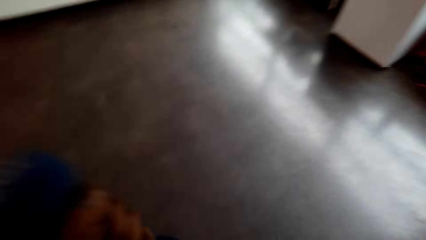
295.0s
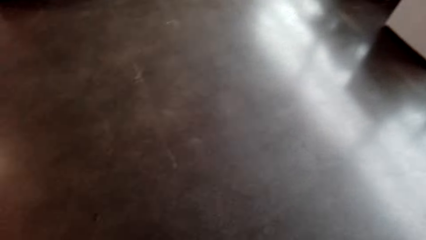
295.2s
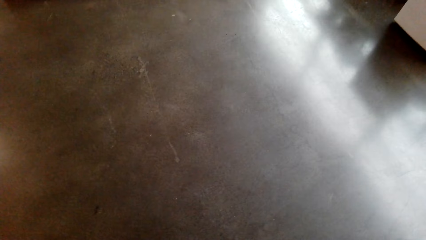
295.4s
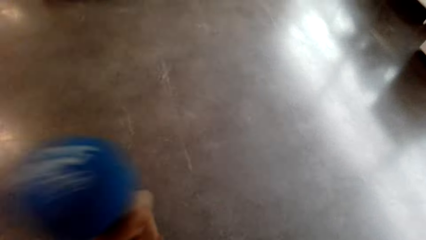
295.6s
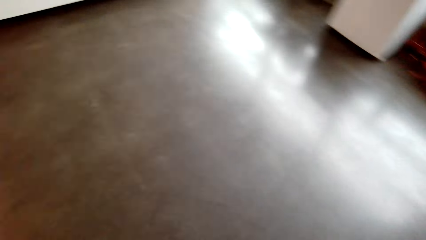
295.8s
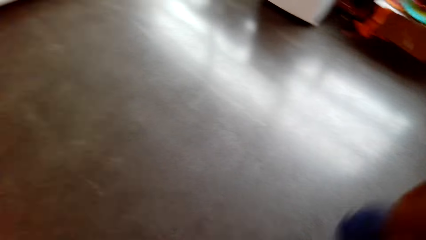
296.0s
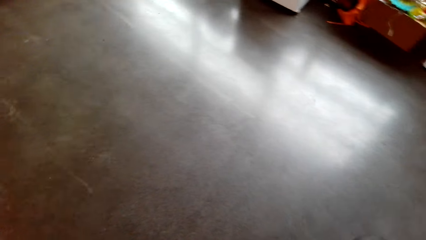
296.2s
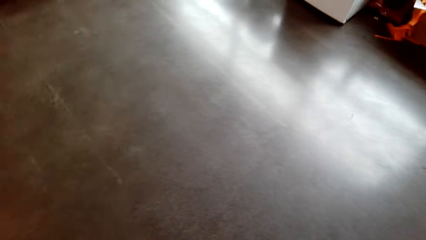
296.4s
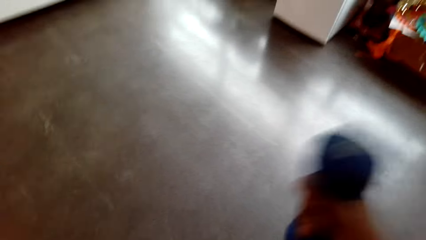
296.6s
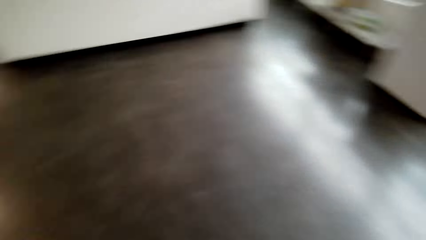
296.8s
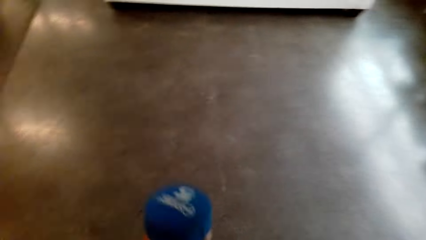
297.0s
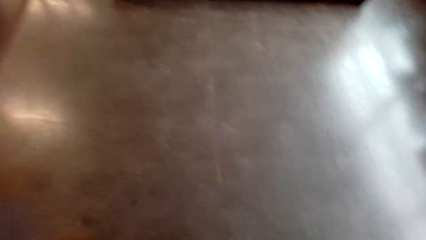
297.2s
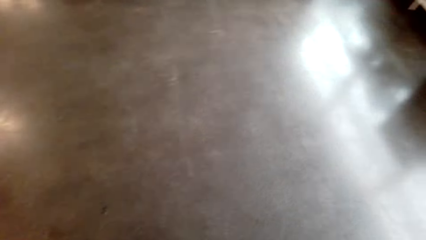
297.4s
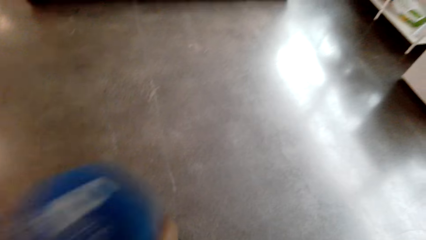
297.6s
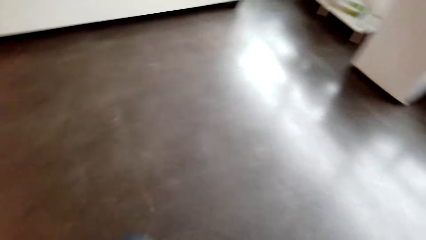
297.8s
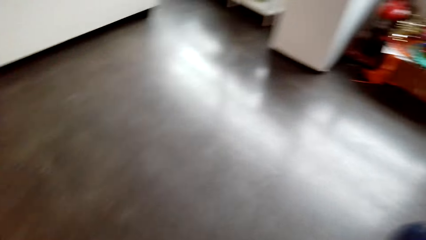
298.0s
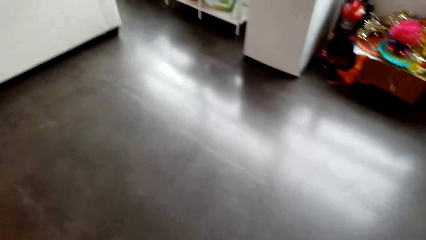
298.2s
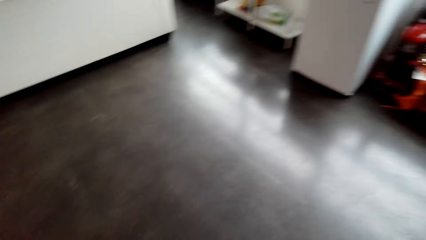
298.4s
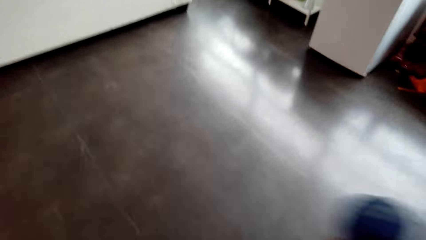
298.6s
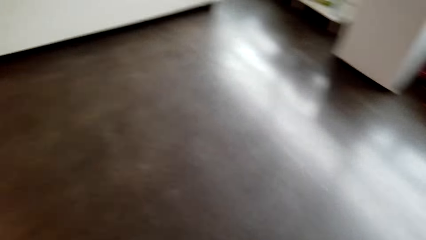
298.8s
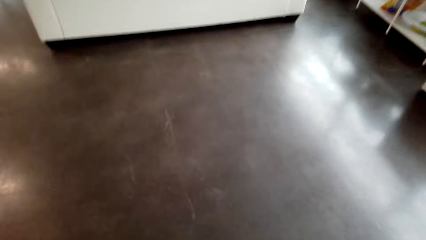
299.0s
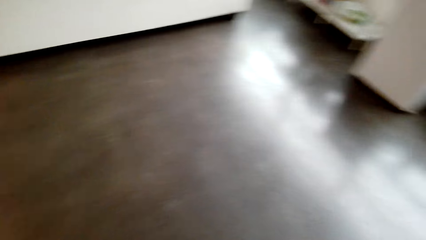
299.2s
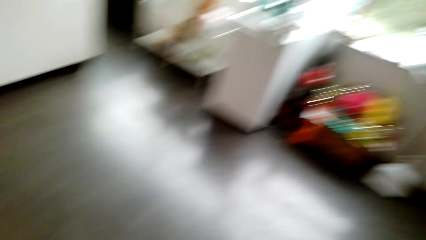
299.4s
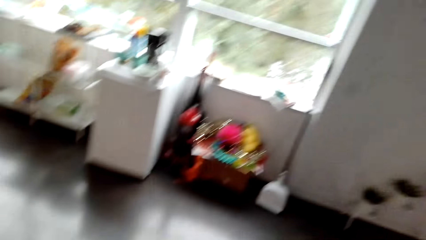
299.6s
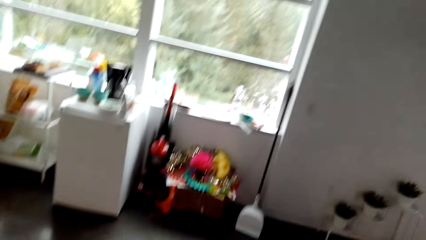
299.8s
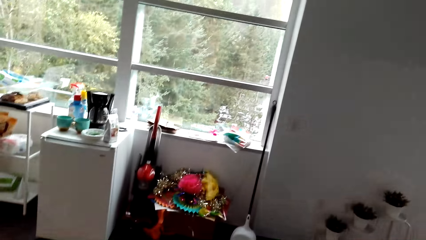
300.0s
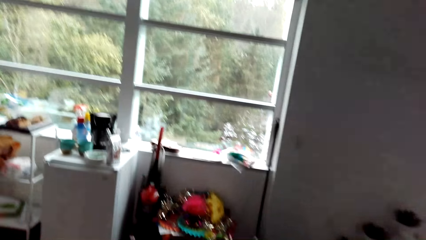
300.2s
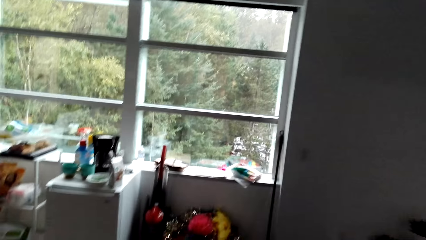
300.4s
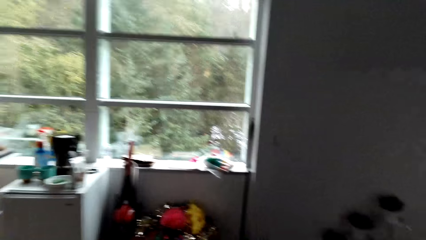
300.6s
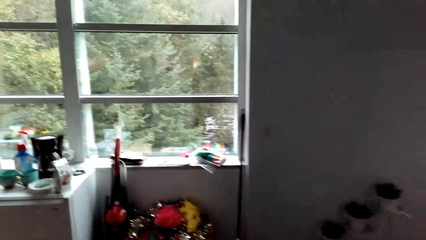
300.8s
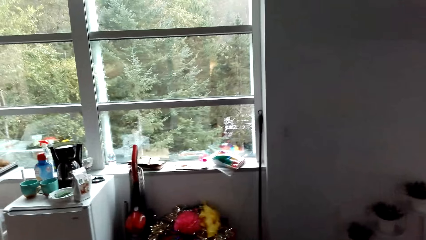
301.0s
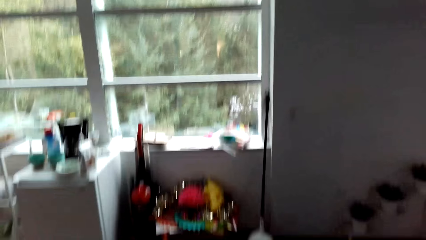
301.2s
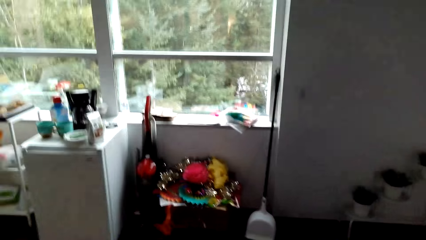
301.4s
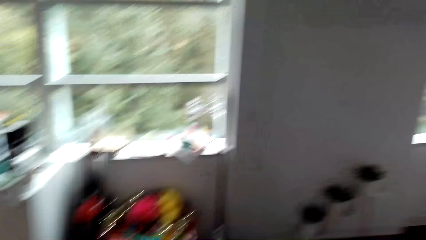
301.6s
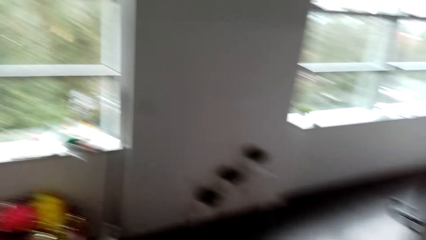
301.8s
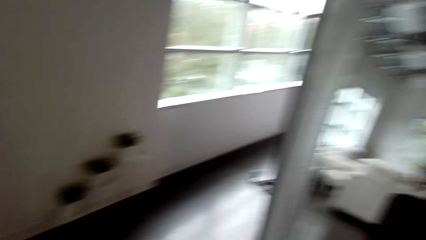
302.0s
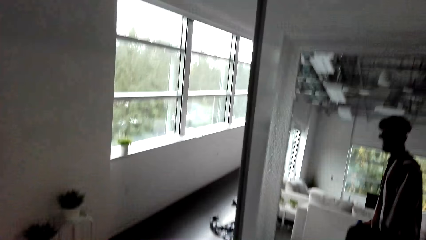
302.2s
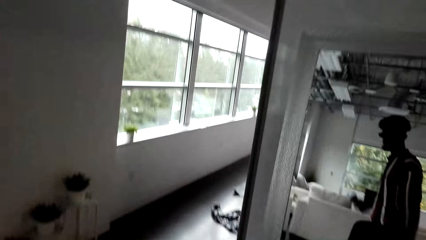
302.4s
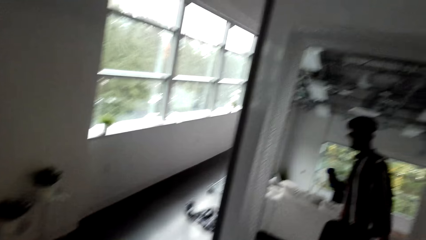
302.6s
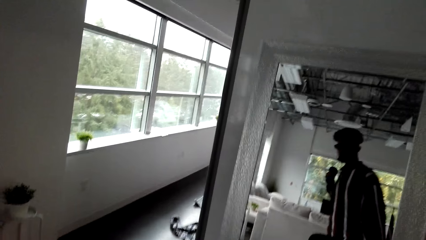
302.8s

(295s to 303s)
The camera wearer exercises on the floor.

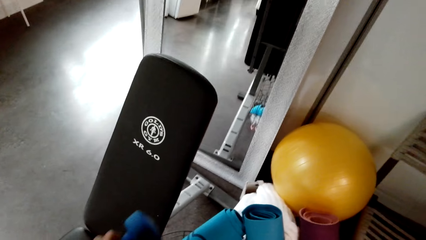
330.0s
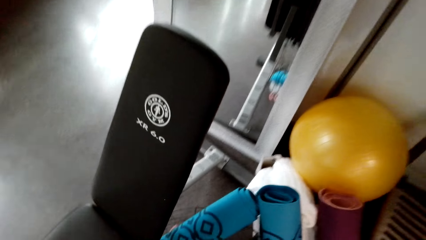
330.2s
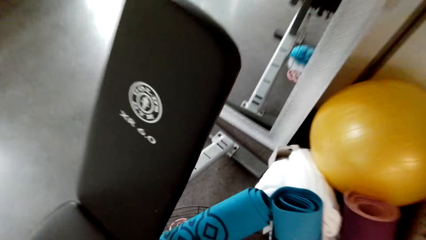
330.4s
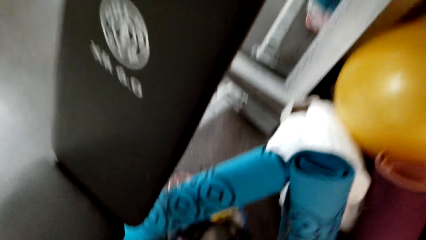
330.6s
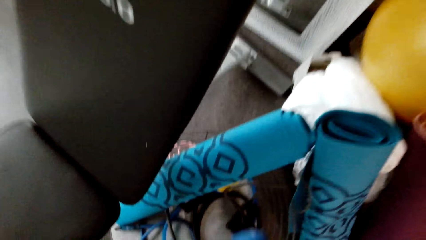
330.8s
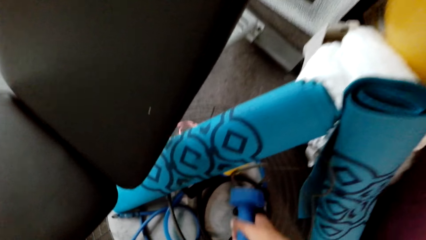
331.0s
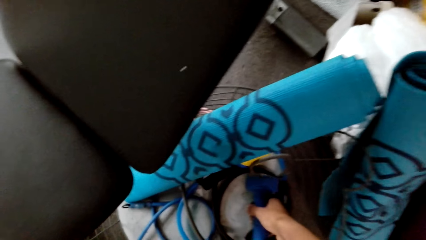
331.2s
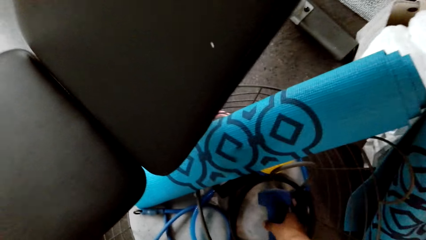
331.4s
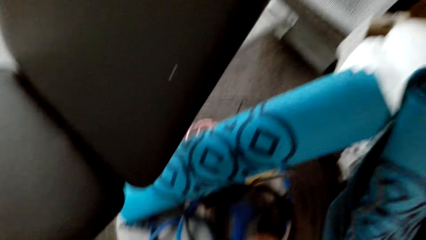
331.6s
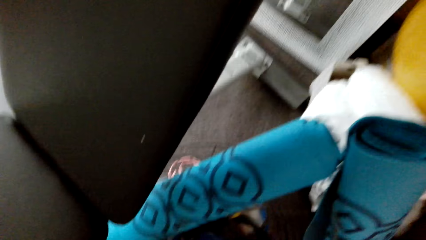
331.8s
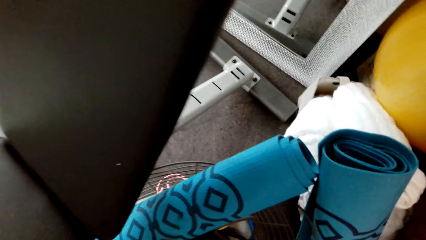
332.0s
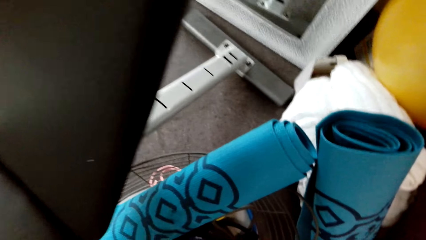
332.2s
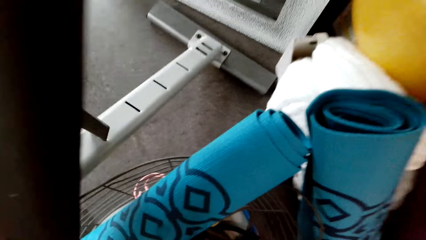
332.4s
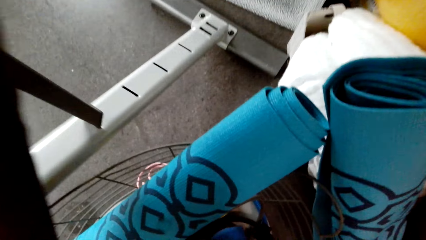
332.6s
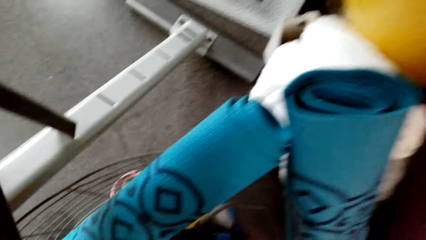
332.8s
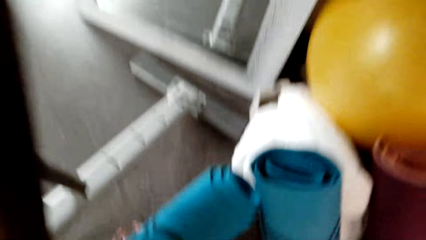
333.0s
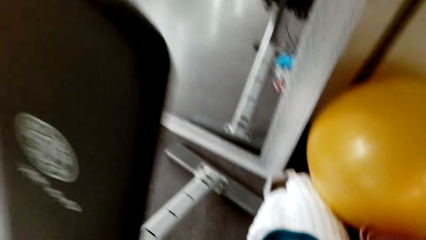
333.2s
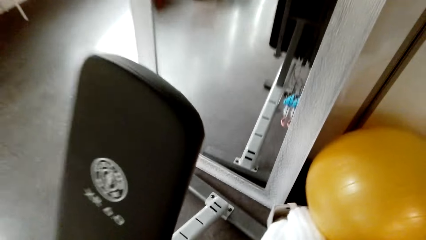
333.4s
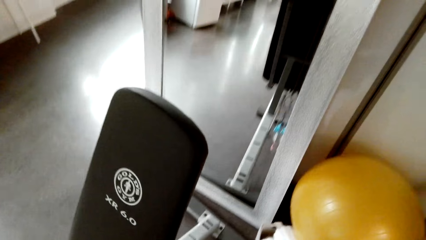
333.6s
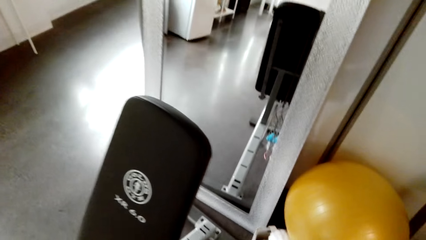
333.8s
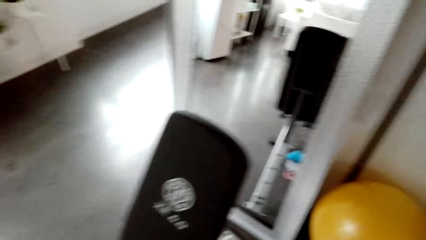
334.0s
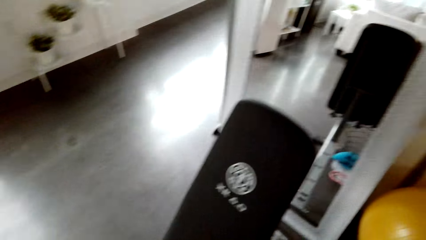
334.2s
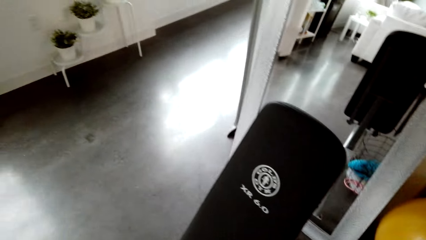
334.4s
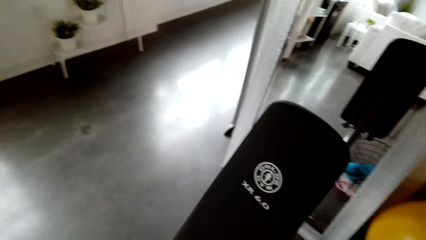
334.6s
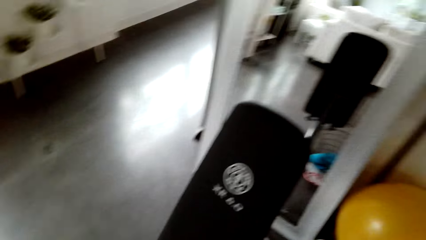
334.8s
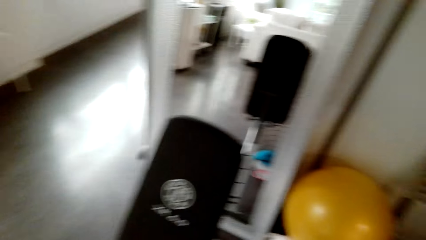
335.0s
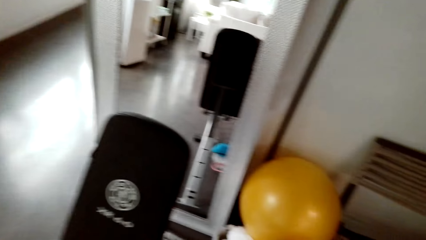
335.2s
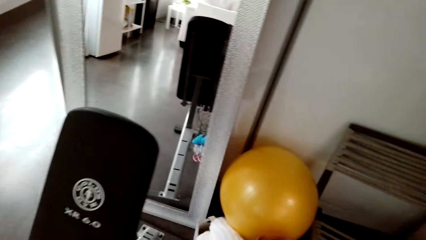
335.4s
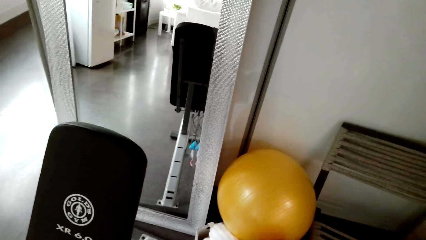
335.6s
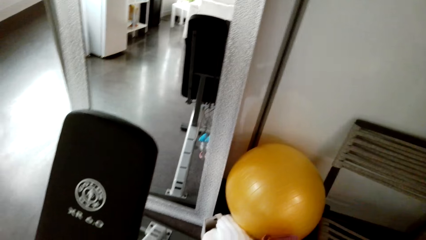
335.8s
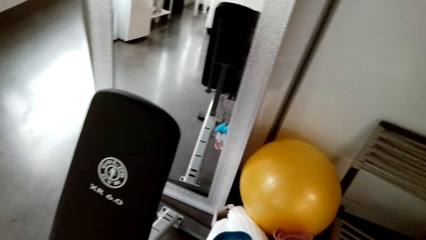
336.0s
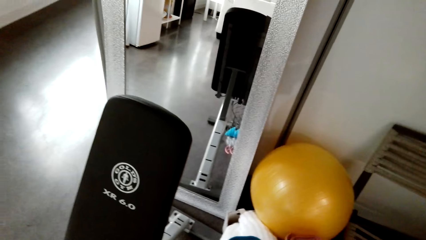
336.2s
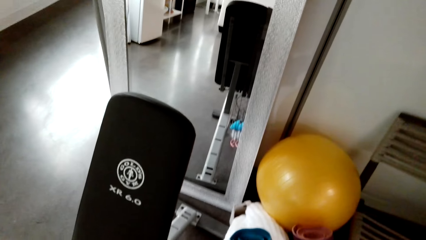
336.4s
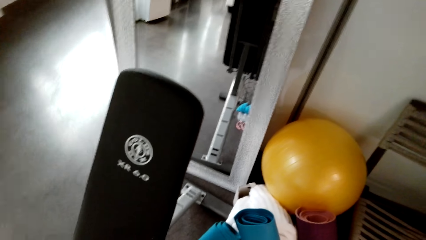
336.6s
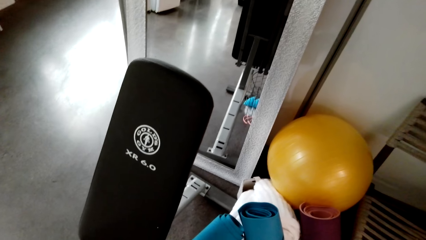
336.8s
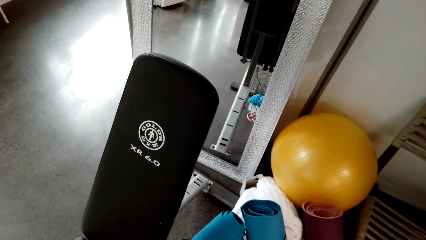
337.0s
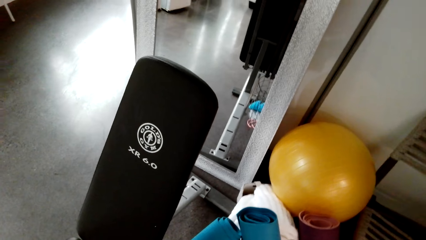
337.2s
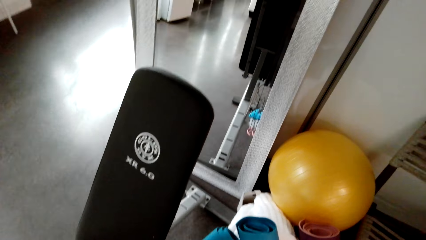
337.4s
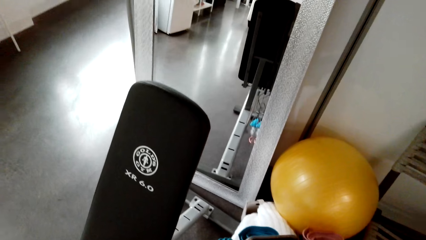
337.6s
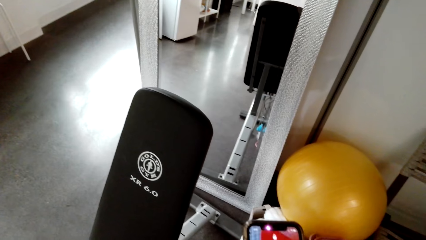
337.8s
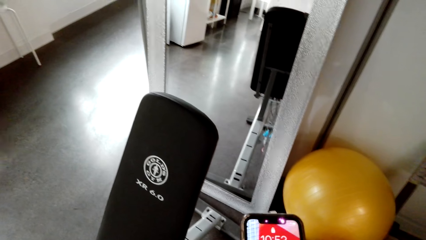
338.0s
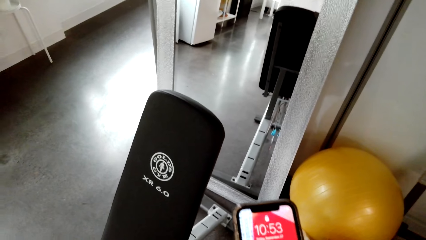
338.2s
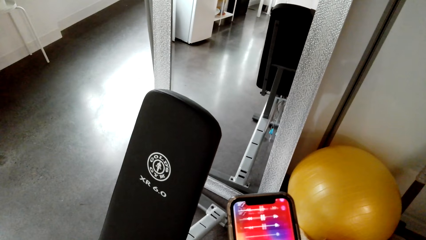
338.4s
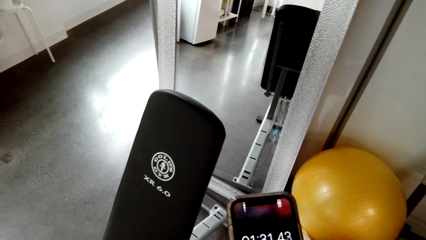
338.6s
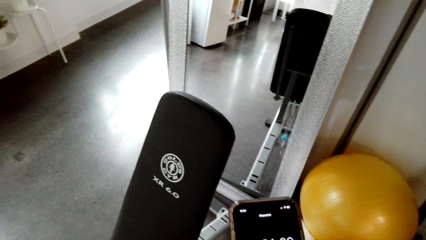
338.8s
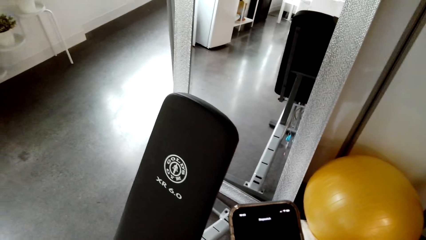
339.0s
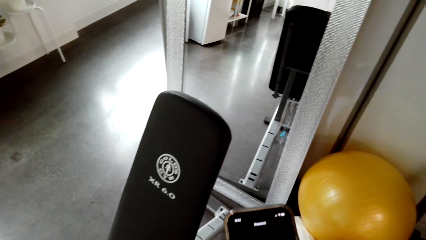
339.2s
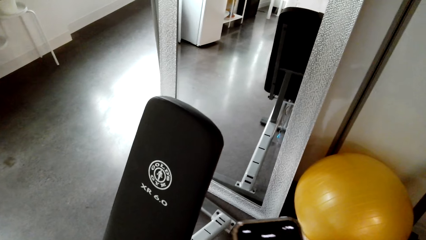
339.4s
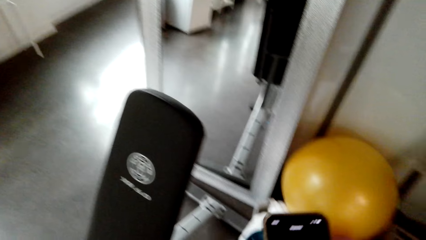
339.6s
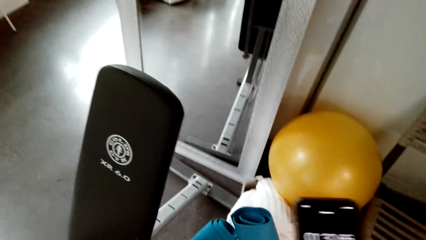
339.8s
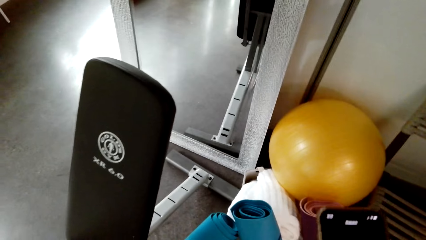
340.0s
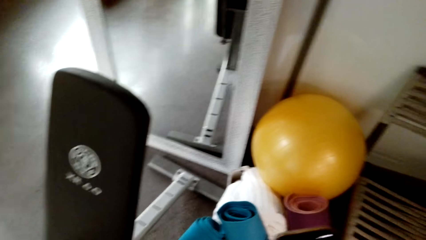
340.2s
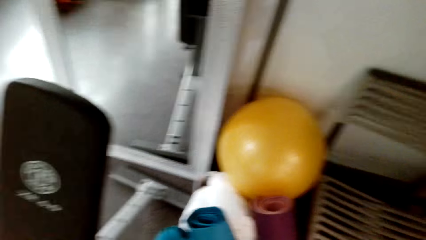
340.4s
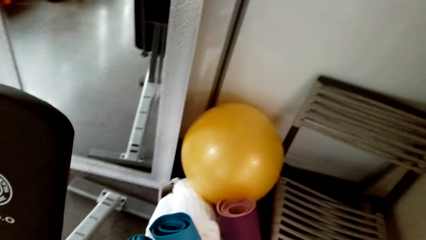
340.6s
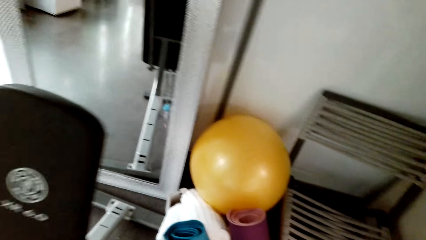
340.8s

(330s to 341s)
The camera wearer puts the weights down. They scroll the phone.
